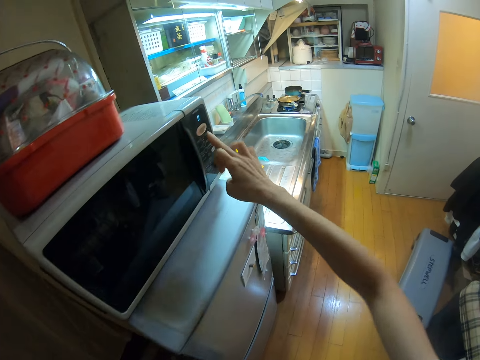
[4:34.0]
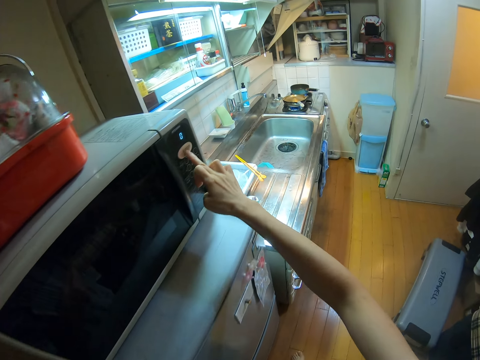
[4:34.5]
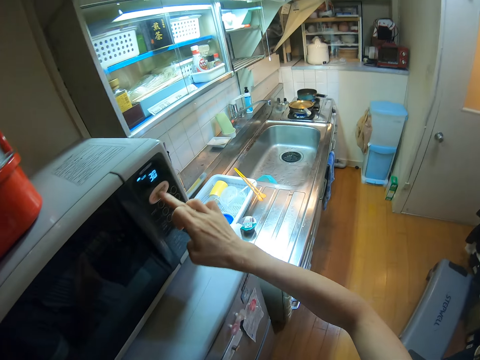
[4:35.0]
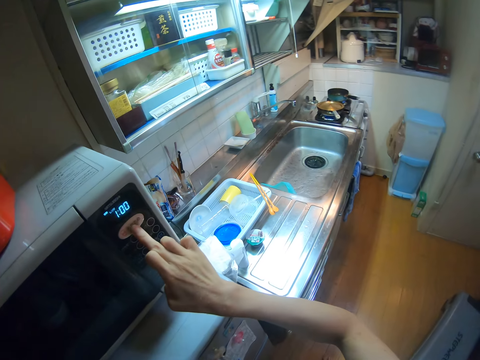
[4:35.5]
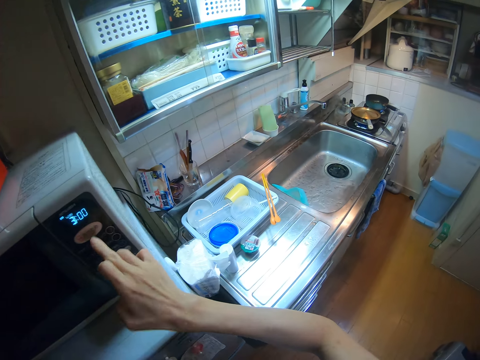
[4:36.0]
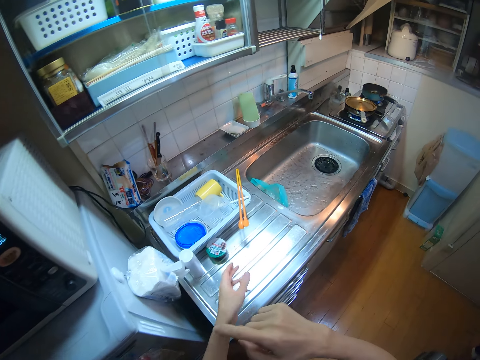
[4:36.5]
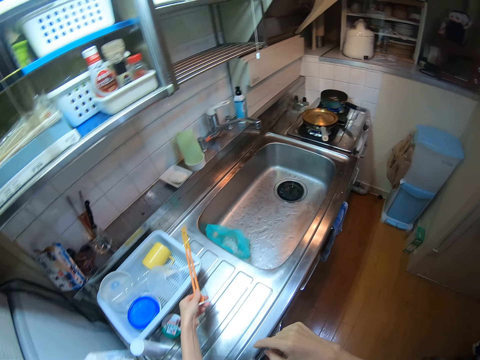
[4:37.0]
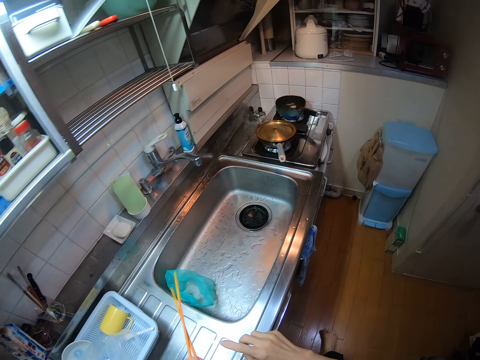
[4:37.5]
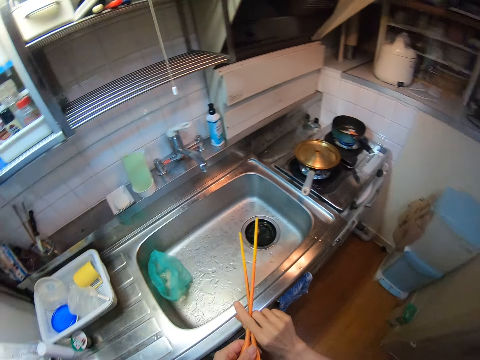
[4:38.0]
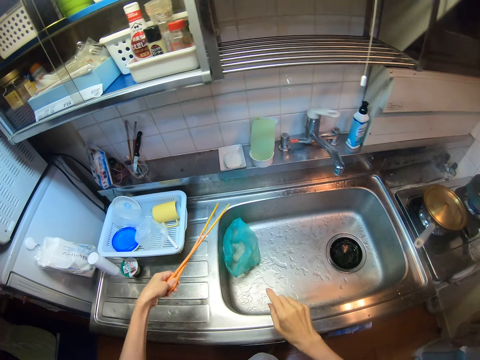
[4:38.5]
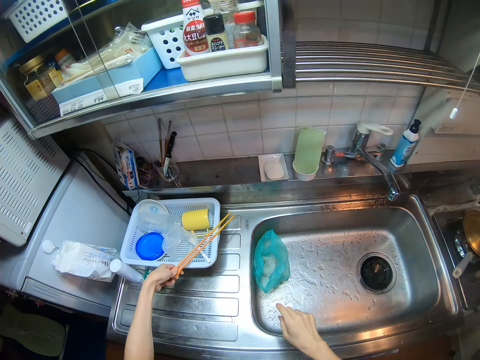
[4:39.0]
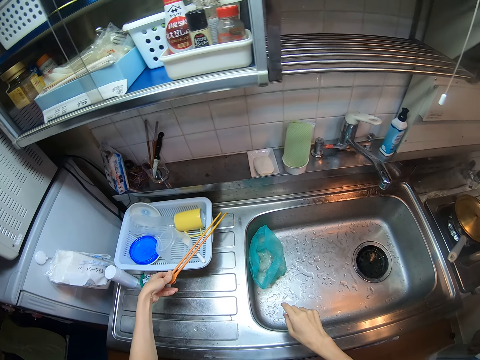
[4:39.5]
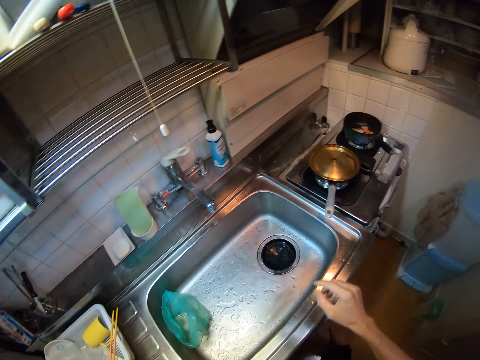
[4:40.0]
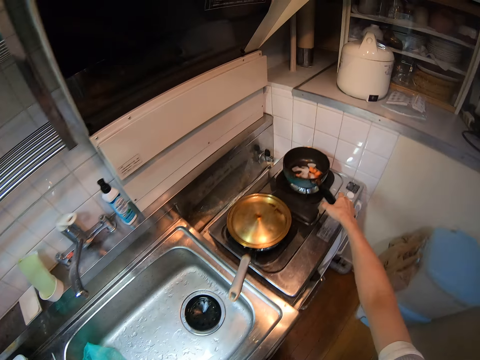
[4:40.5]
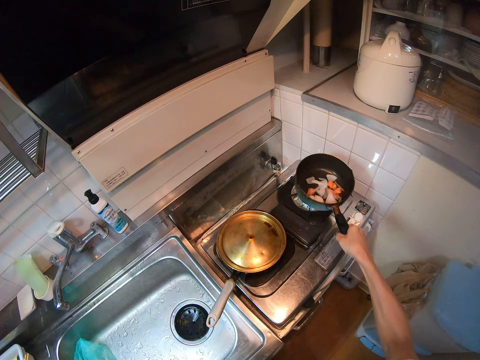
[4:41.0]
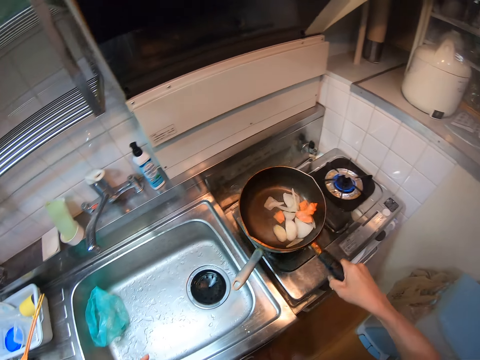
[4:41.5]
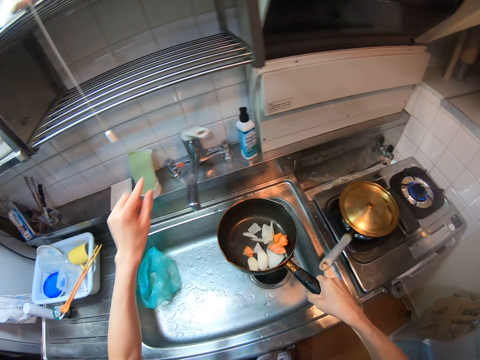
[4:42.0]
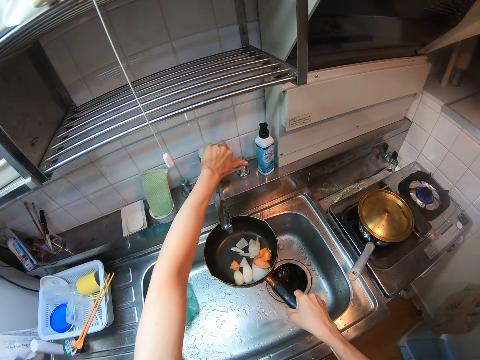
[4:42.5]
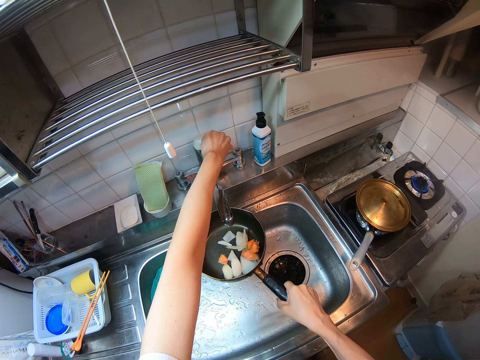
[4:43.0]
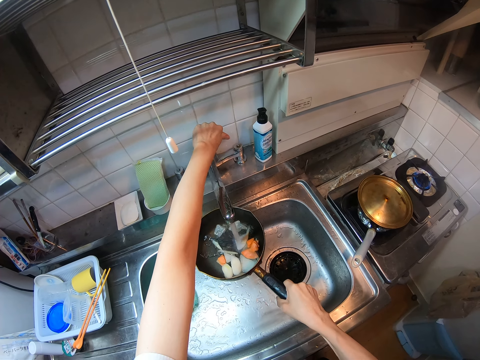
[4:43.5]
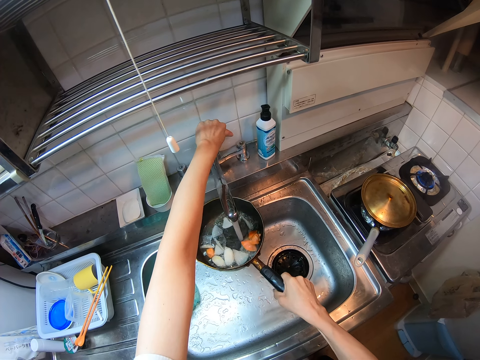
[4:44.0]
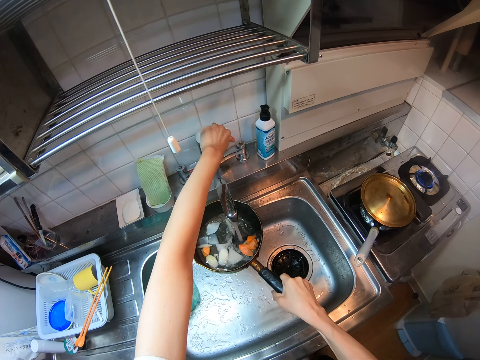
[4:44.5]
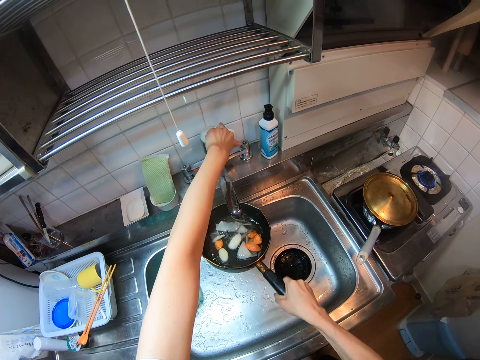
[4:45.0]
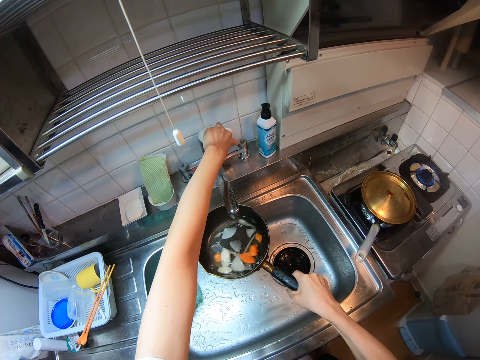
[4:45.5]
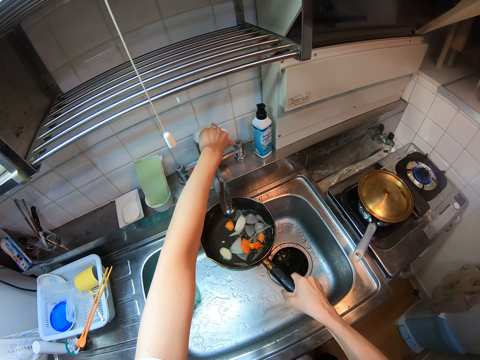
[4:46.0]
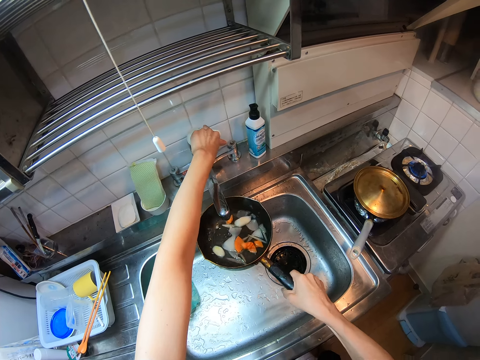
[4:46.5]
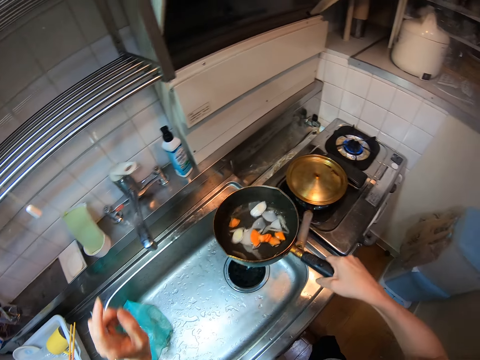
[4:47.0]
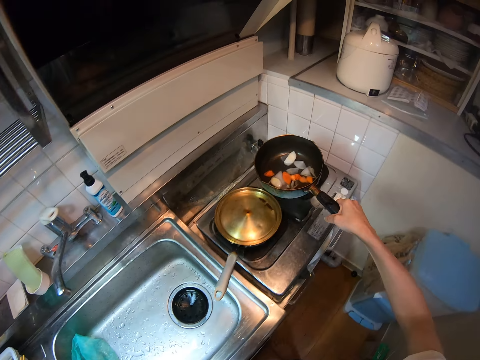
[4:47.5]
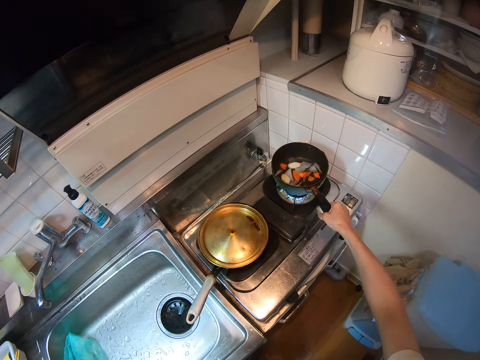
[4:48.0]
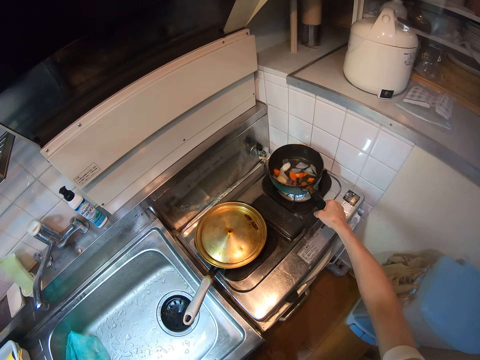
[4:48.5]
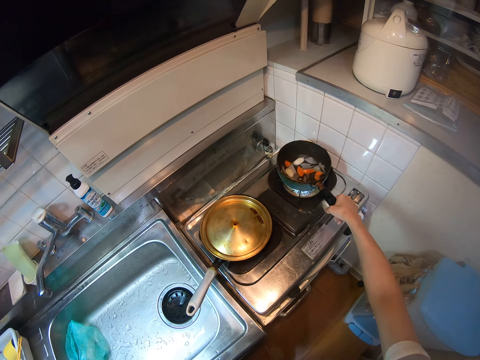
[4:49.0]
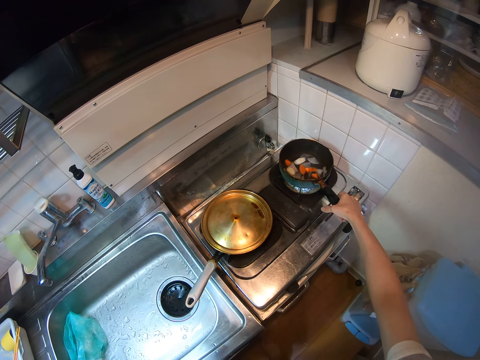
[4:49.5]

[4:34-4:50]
The camera wearer turns on the microwave. They take the stirrer from the sink basket and place the stirrer on the sink basket. They take the pot from the right side of the range cooker and shake the pot. They turn on the tap, fill the pot with water, shake the pot, and turn off the tap. They unhand the tap. They set the pot on the right side of the range cooker.

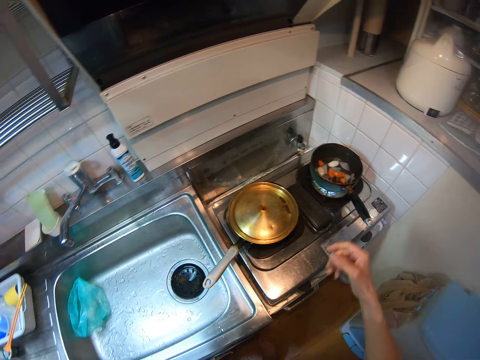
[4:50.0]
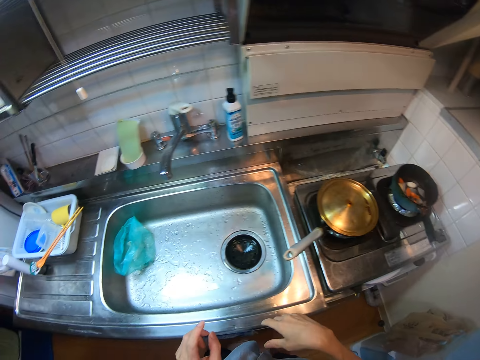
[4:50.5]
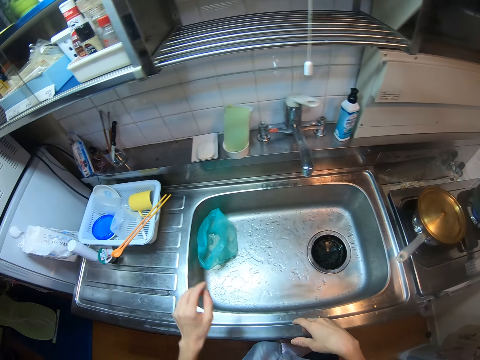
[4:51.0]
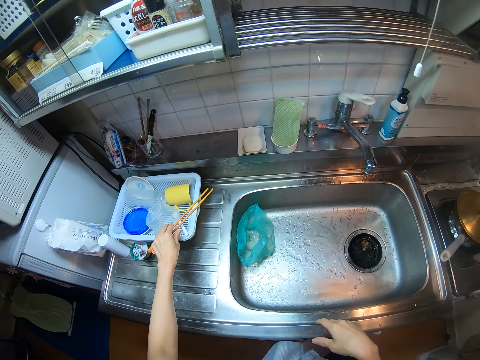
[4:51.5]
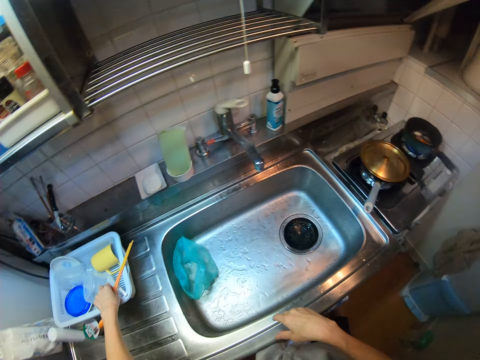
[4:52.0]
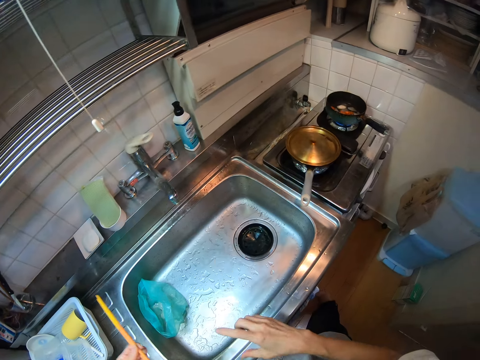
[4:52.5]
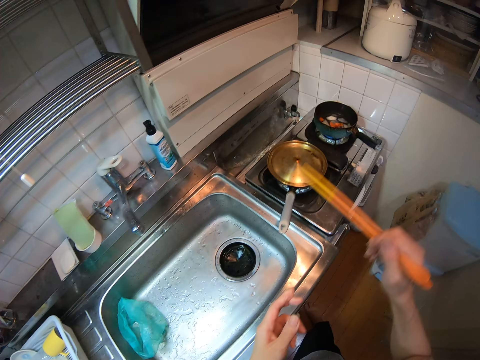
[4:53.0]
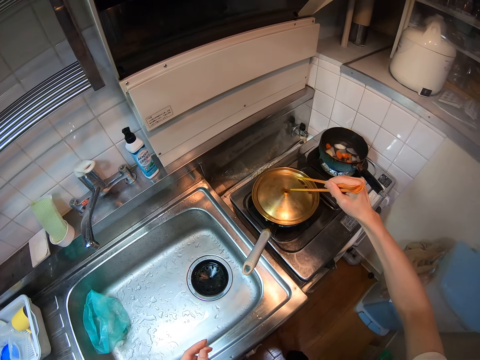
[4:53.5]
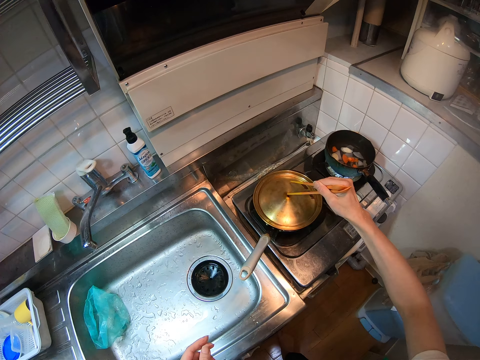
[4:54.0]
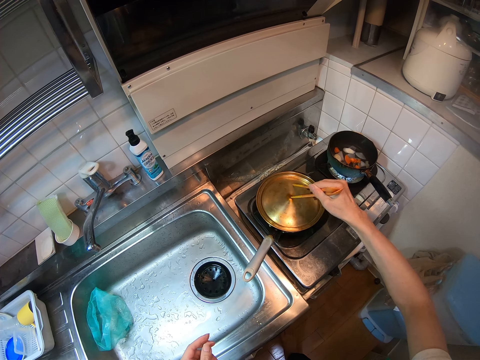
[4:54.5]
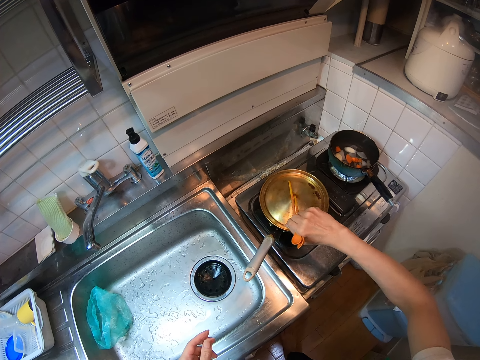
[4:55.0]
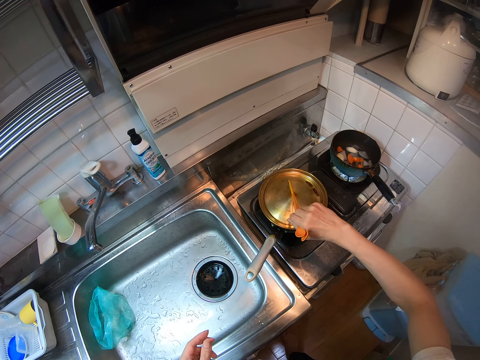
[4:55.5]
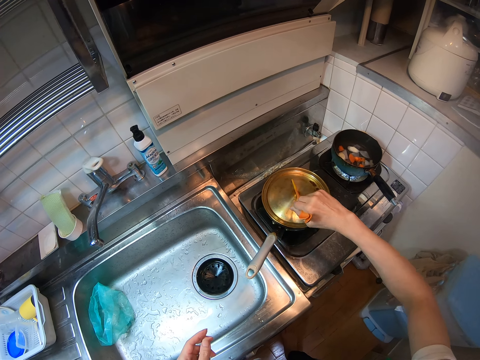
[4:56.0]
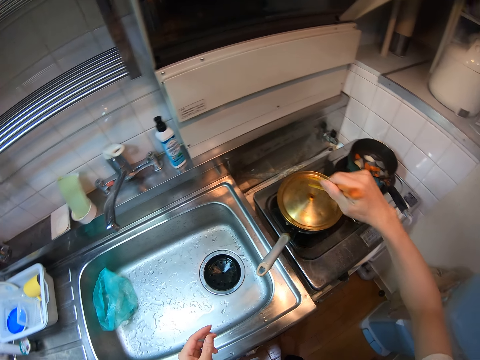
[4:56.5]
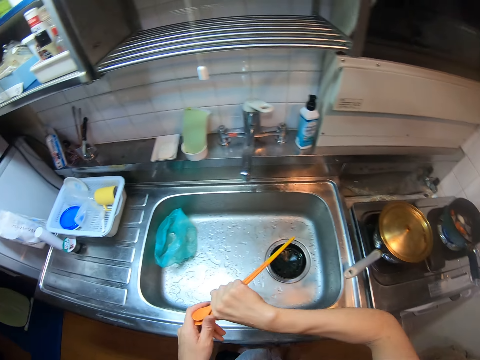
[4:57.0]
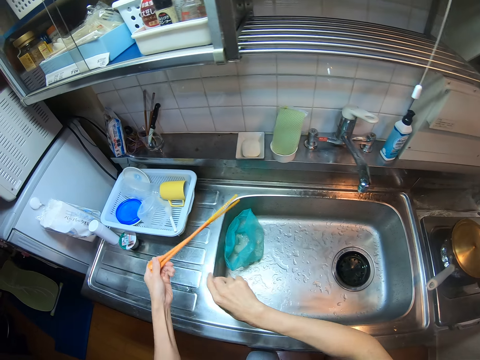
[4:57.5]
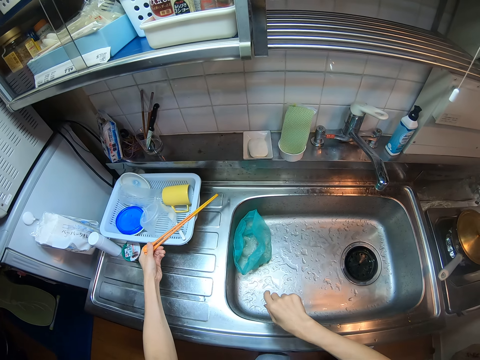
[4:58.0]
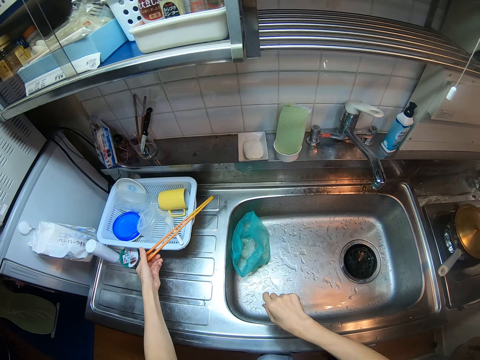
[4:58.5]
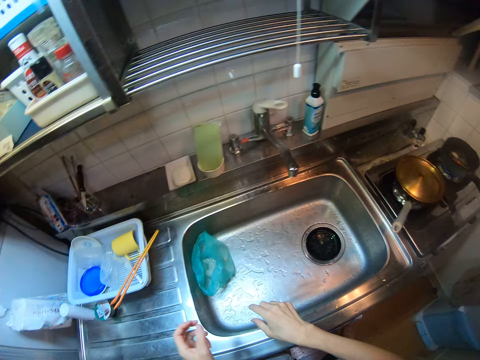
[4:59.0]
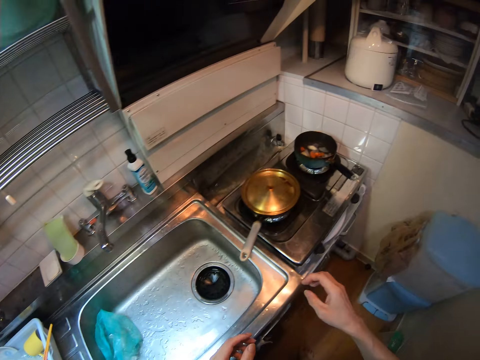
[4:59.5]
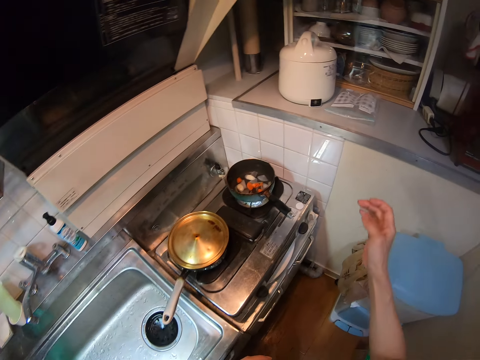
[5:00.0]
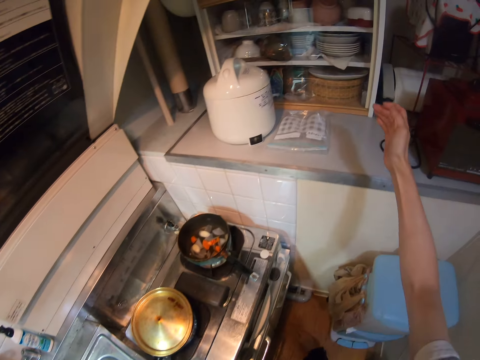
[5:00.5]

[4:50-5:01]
The camera wearer picks the chopsticks on the sink basket. She switches the chopsticks from her left hand to her right hand. She adjusts the cover of the frypan on the left side of the range cooker. She switches the chopsticks from her right hand to her left hand. She places the chopsticks on the sink basket. She moves to the right side of the kitchen.
